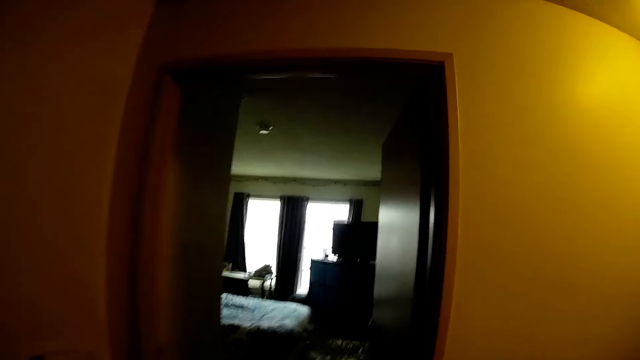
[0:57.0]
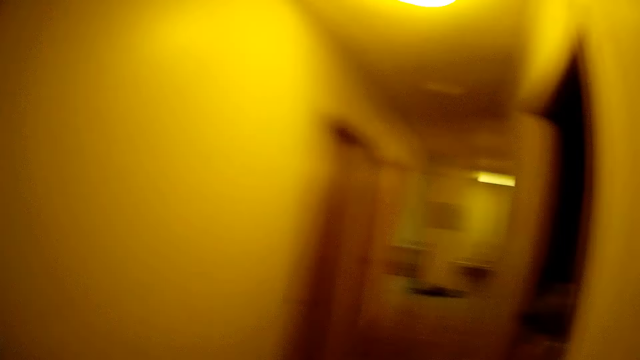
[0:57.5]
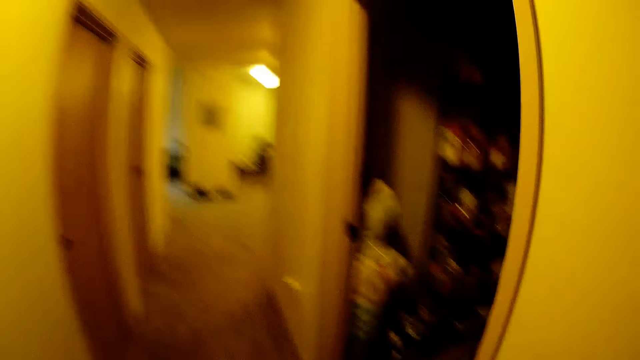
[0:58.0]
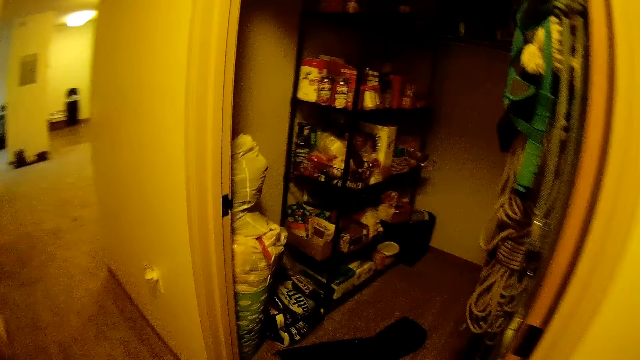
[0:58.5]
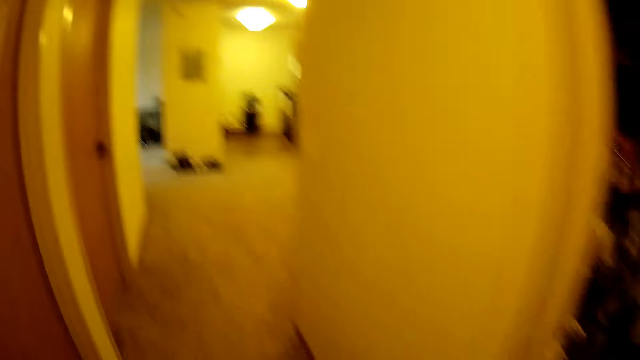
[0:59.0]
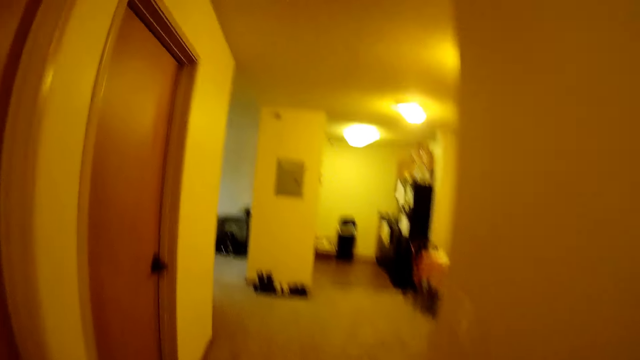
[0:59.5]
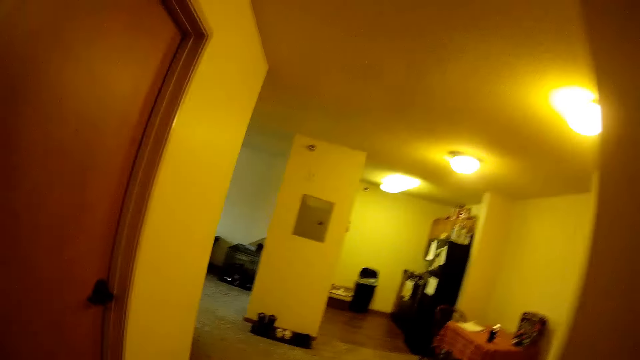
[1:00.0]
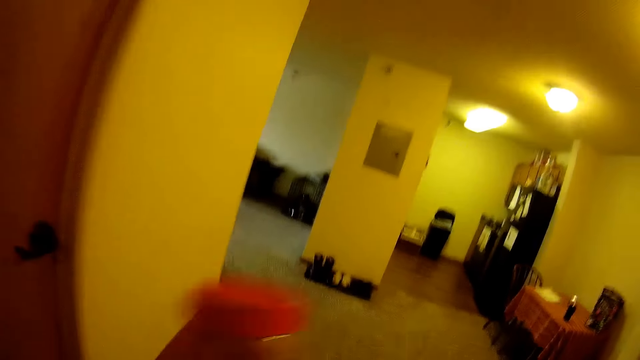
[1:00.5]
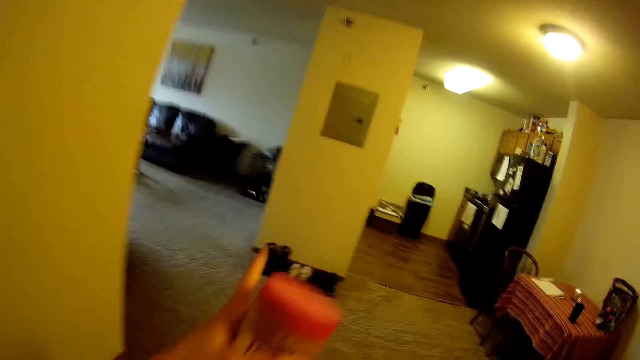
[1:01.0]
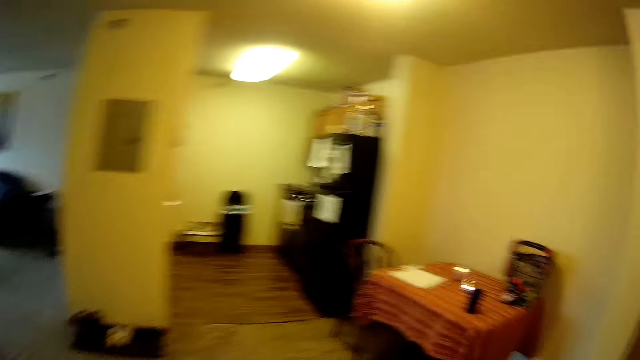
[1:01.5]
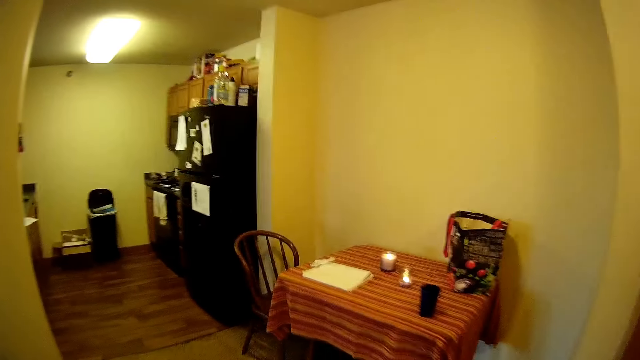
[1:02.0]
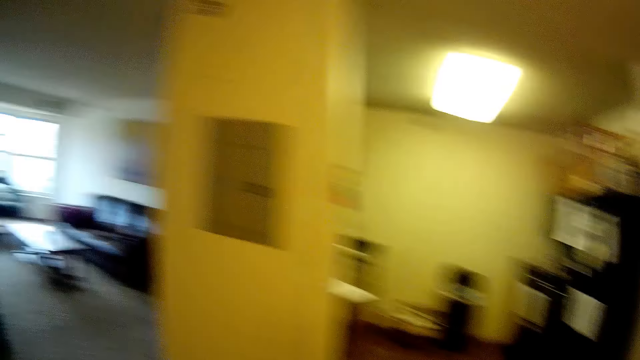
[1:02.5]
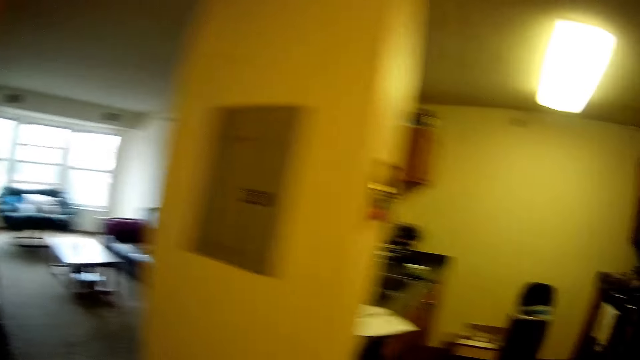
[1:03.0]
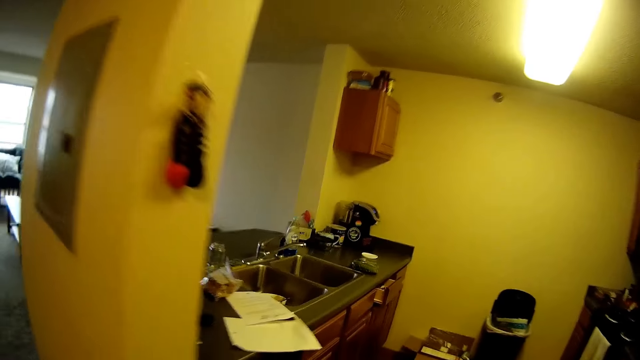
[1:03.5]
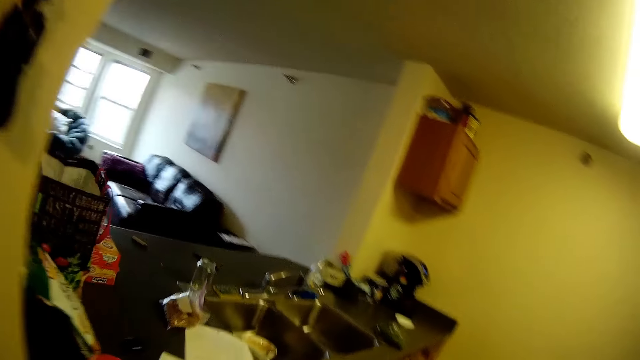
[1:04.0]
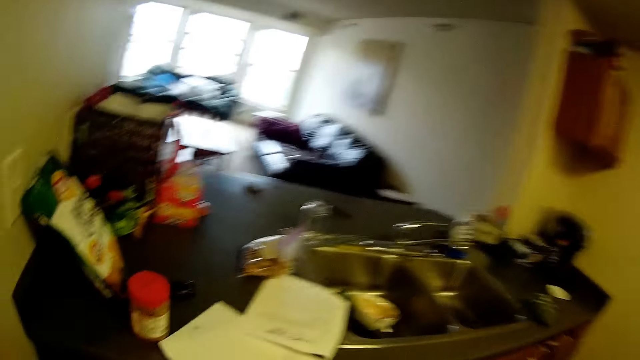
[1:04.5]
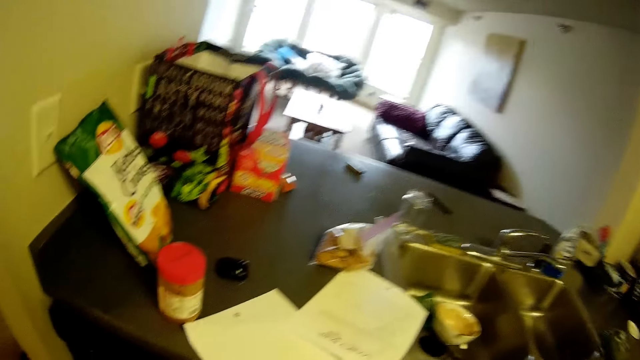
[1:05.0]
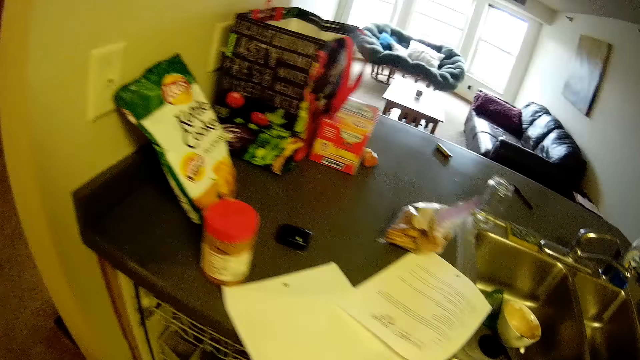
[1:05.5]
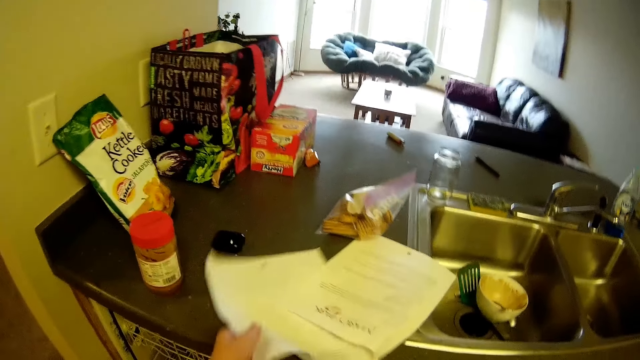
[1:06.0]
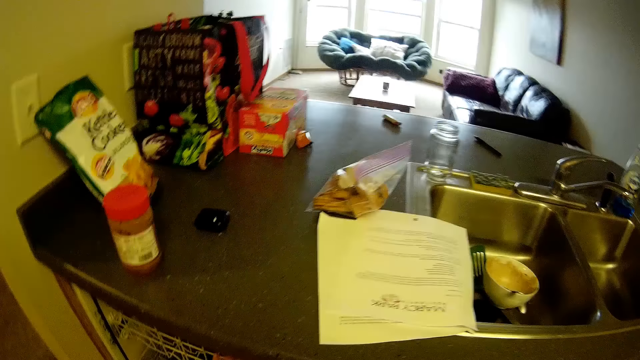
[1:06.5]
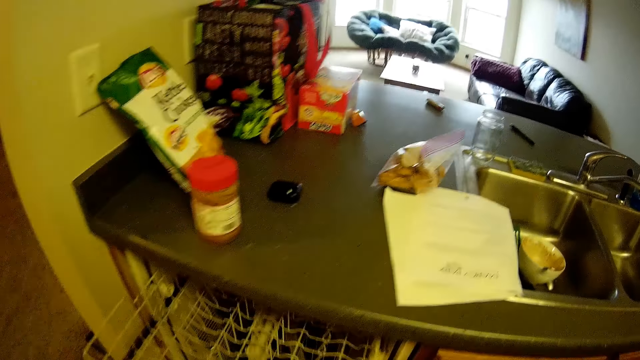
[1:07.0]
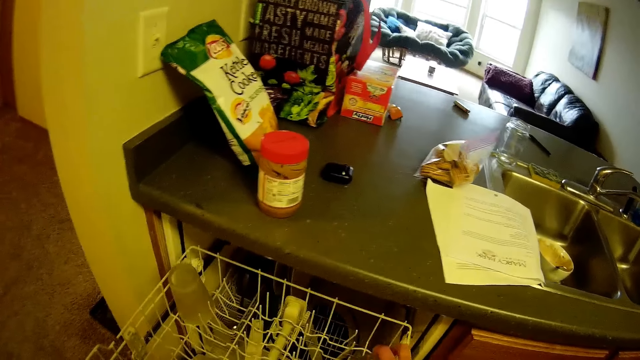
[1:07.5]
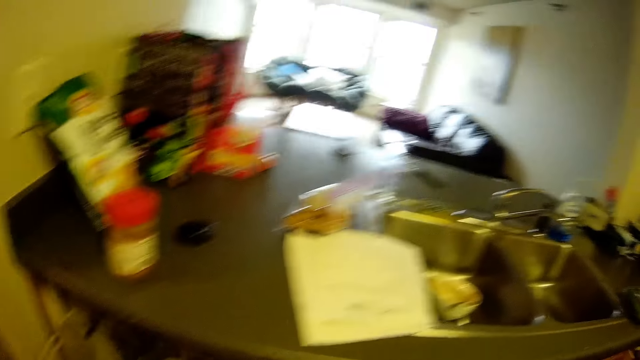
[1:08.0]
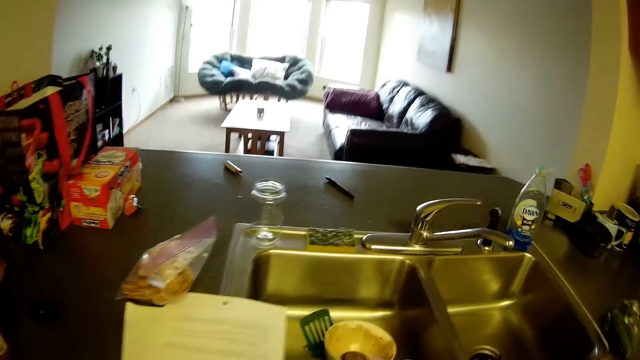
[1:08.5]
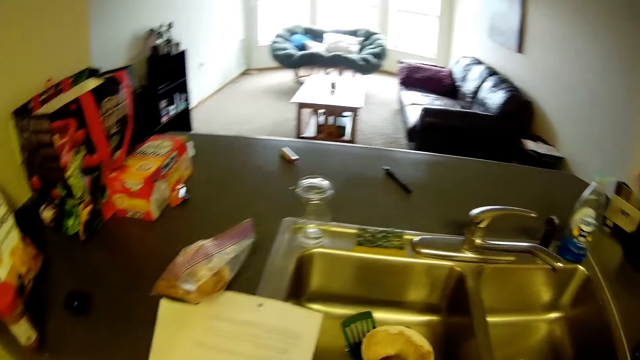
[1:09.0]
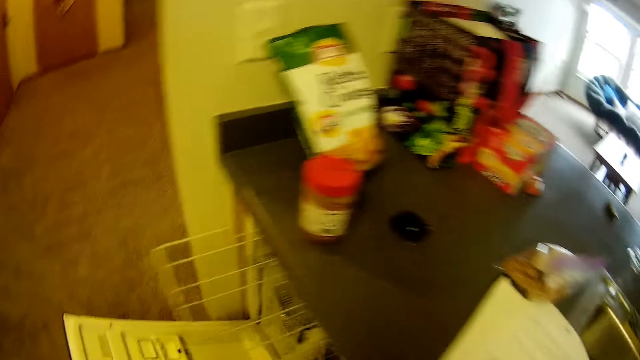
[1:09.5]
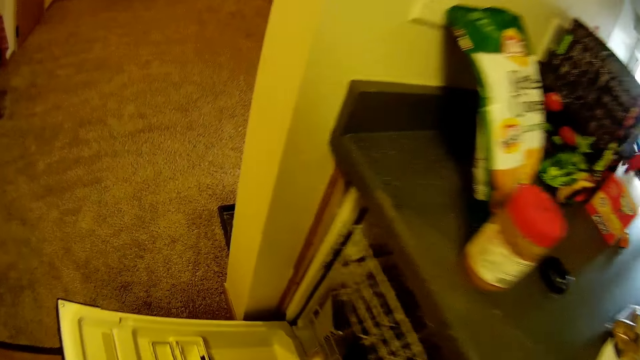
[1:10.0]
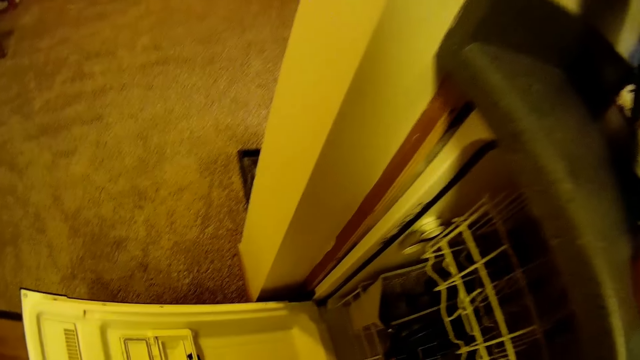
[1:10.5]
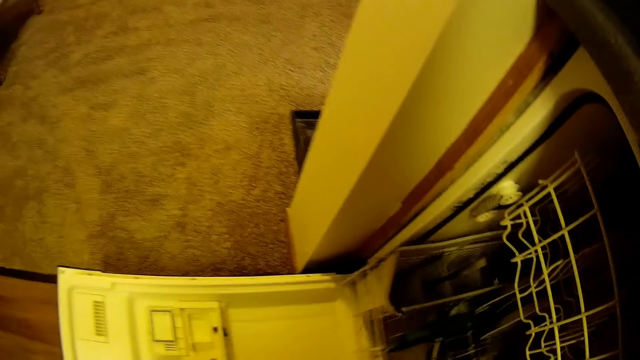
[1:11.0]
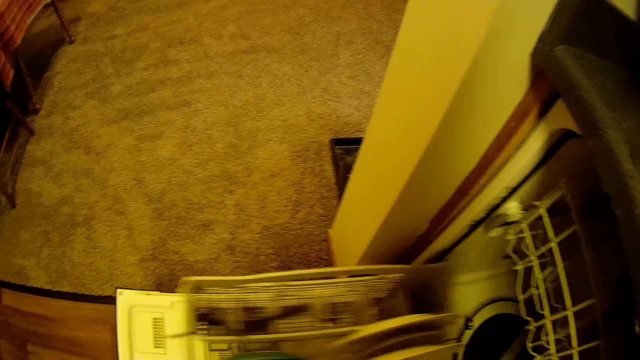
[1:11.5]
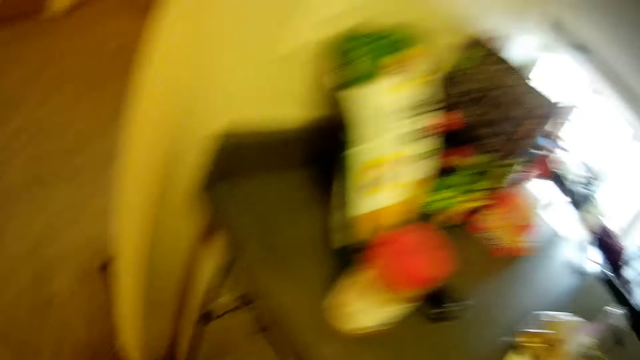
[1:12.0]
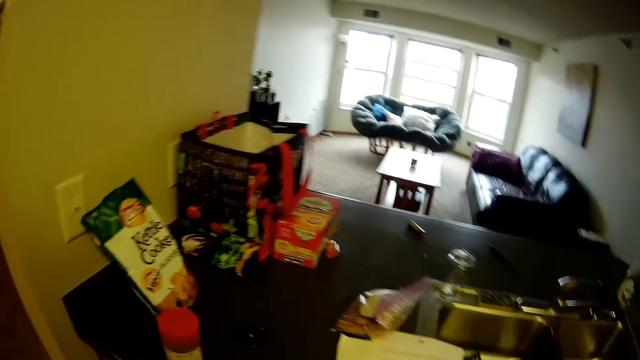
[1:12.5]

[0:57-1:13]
The camera wearer walks to another room with the containers in her hand. She makes hand gestures with her left hand. She drops a container on a slab with her left hand. She adjusts some papers on the slab with her left hand. She holds the paper beside the sink. She opens some drawers under the slab with her left hand. She looks around the room. She closes the drawer. She opens a drawer.

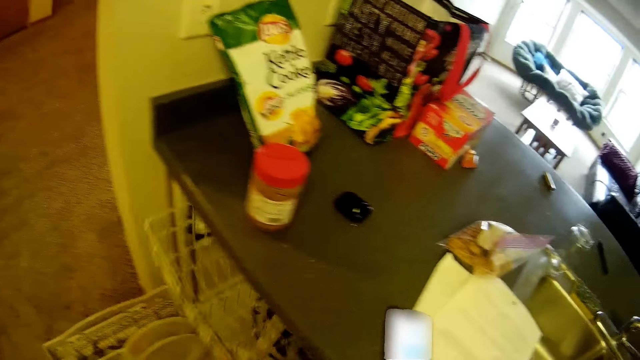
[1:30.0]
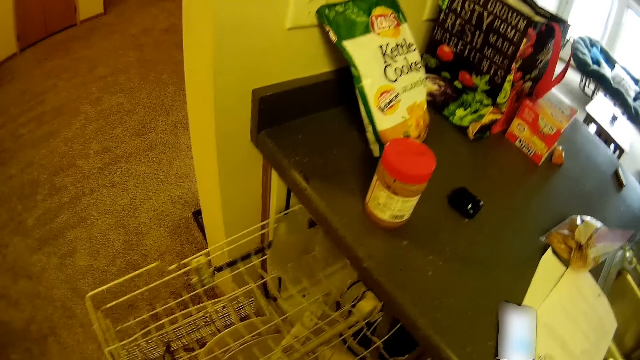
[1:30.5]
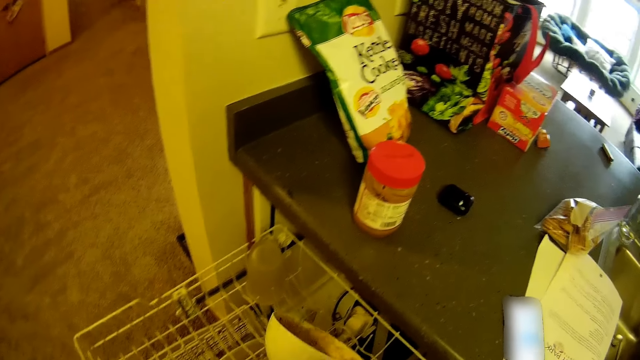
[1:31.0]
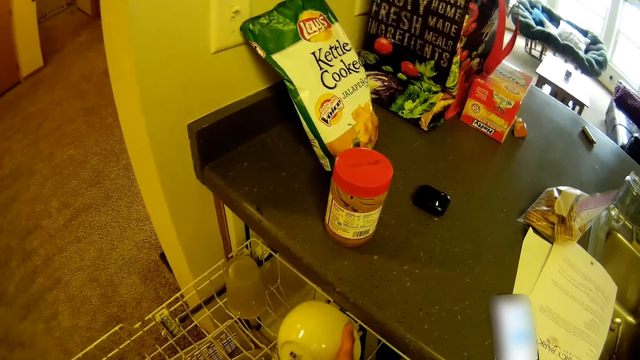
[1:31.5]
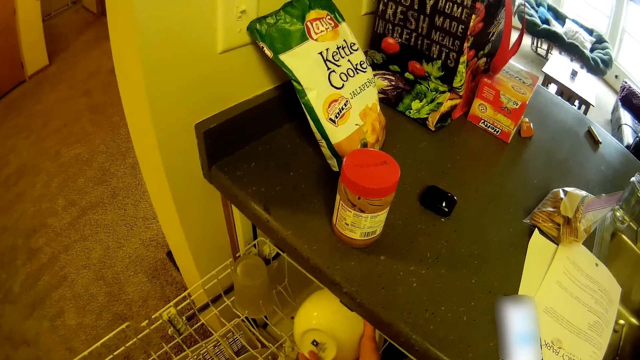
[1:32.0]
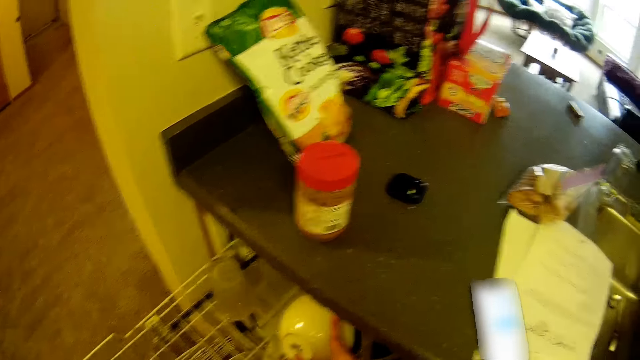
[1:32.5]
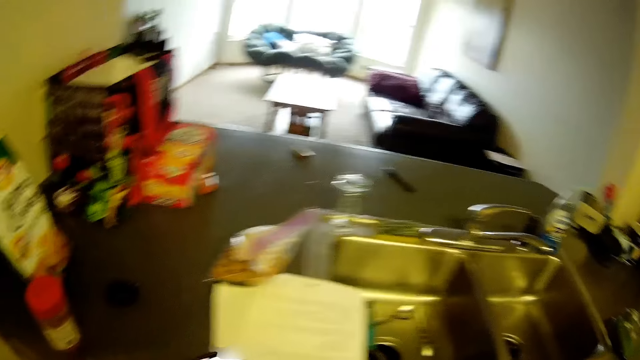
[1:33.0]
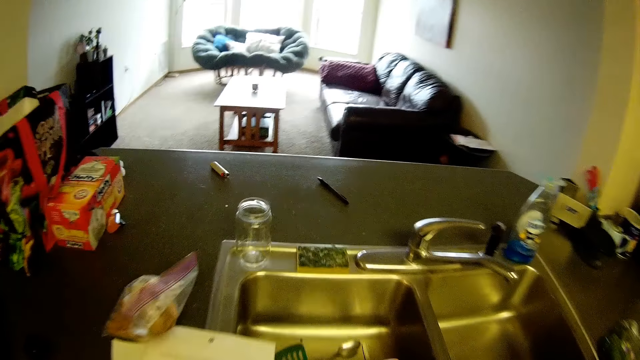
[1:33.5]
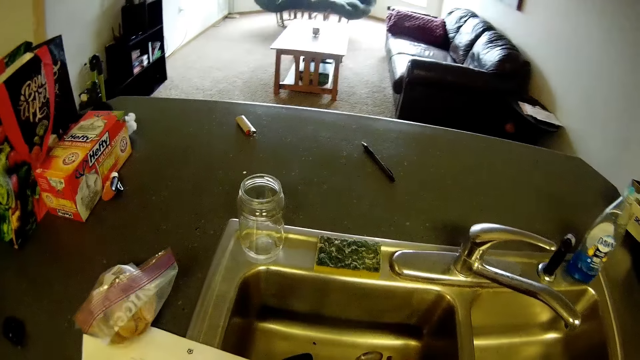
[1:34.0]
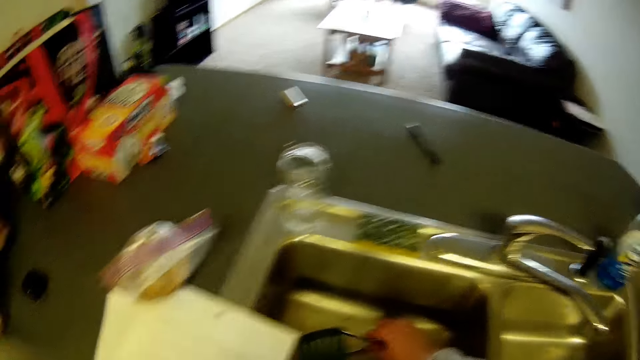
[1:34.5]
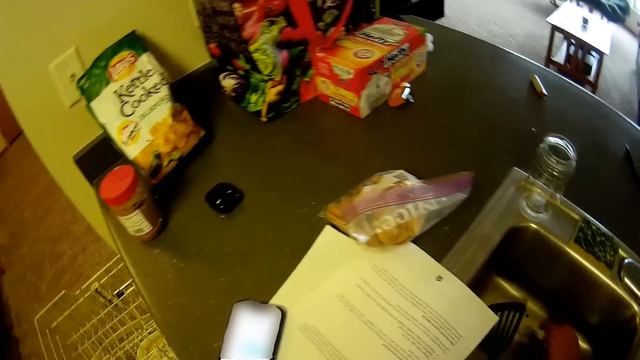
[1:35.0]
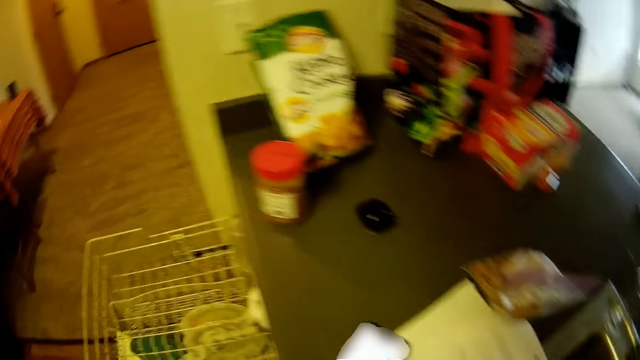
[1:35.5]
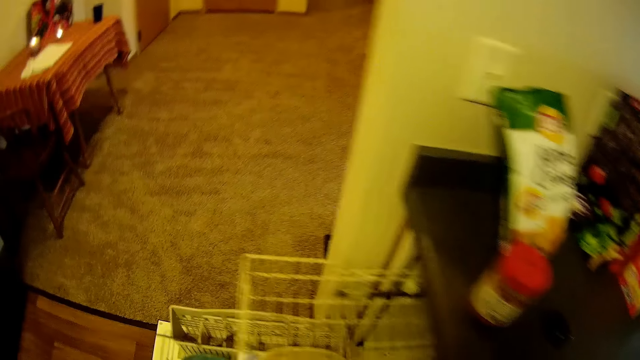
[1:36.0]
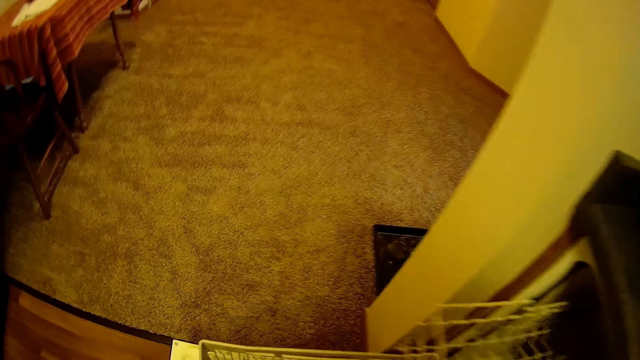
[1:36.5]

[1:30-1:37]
The camera wearer opens a drawer with her left hand. She puts the plate into the drawer. She holds a bowl. She looks around the room. She picks up cutlery from the sink with her right hand.
